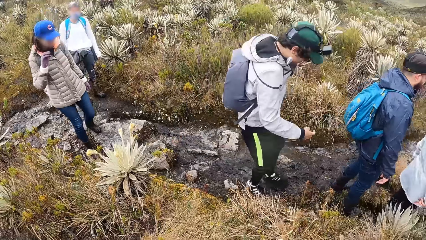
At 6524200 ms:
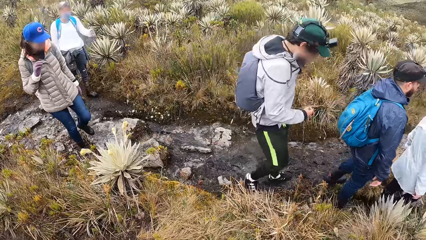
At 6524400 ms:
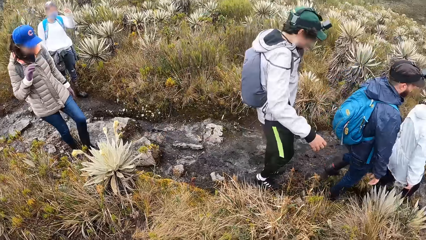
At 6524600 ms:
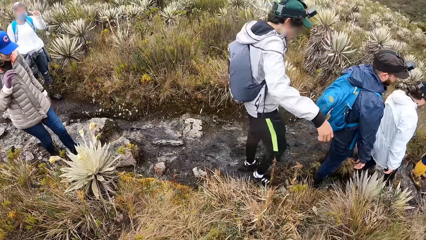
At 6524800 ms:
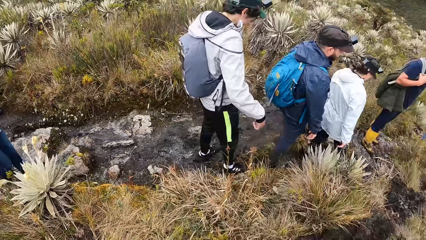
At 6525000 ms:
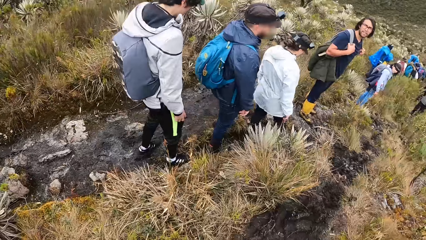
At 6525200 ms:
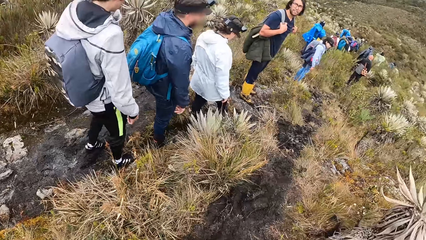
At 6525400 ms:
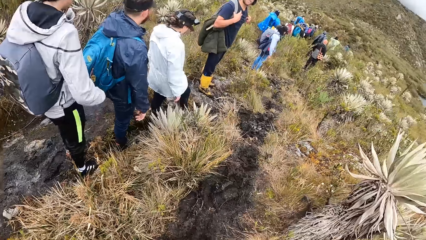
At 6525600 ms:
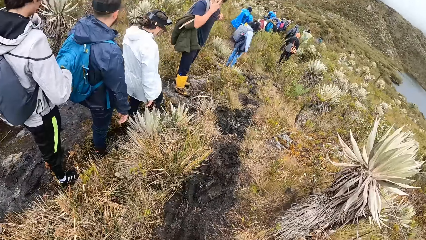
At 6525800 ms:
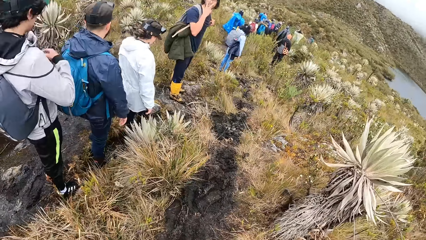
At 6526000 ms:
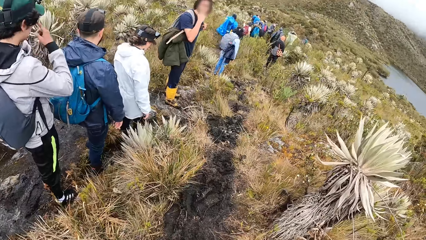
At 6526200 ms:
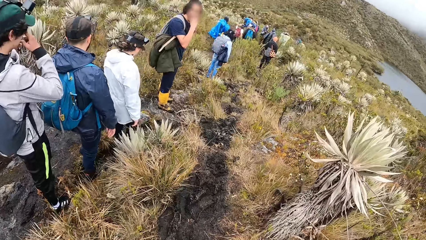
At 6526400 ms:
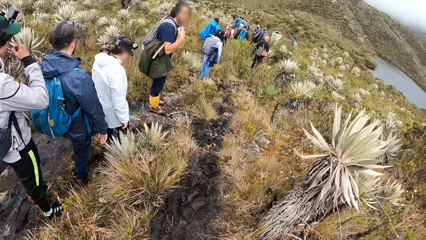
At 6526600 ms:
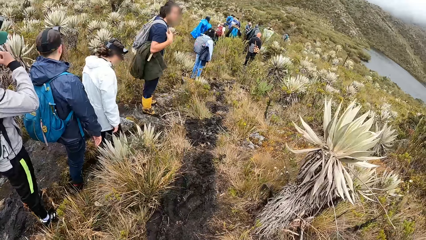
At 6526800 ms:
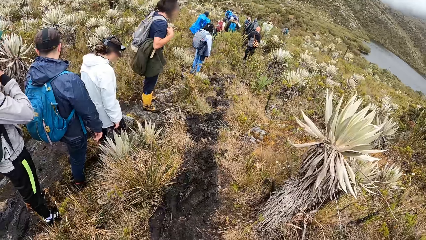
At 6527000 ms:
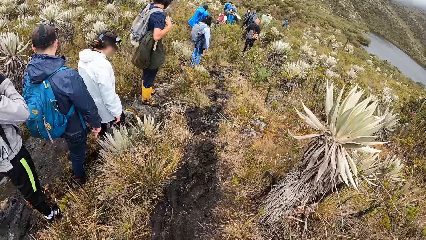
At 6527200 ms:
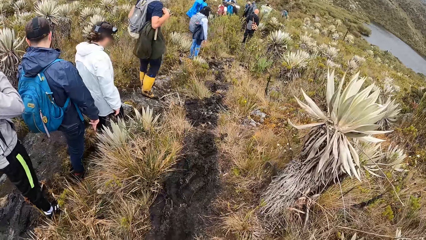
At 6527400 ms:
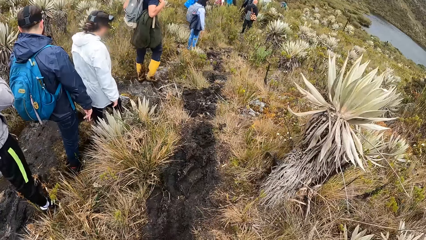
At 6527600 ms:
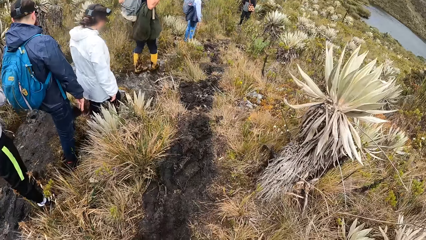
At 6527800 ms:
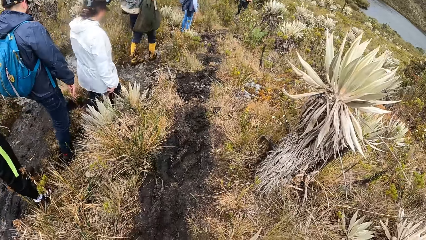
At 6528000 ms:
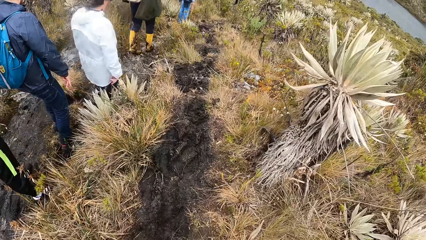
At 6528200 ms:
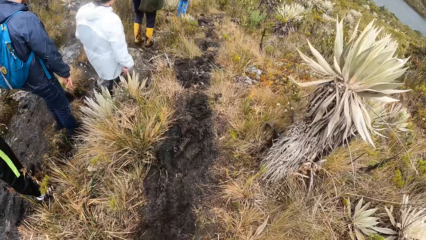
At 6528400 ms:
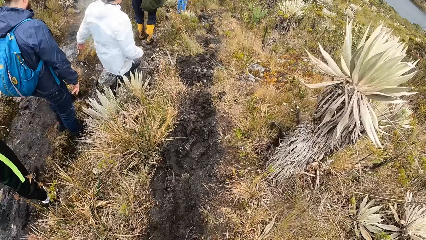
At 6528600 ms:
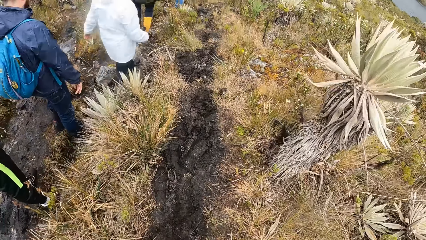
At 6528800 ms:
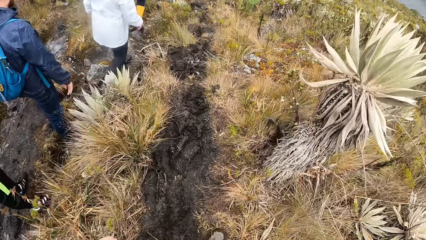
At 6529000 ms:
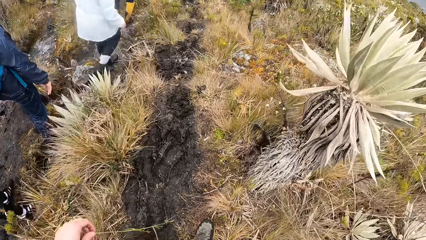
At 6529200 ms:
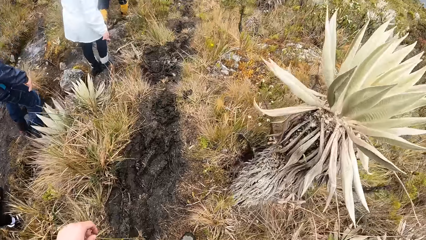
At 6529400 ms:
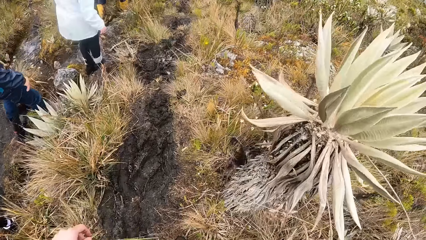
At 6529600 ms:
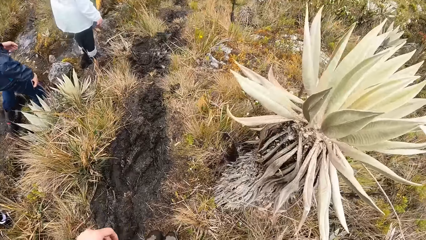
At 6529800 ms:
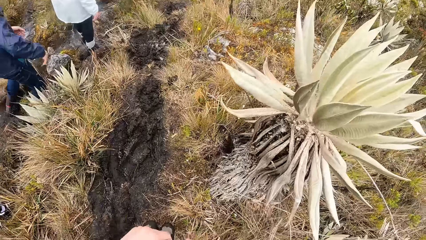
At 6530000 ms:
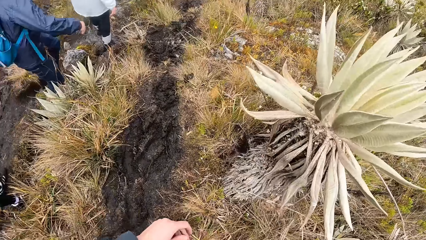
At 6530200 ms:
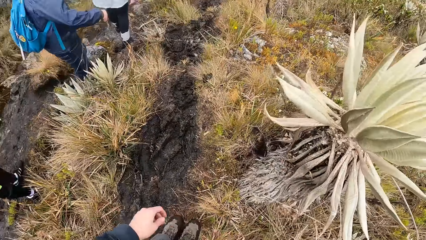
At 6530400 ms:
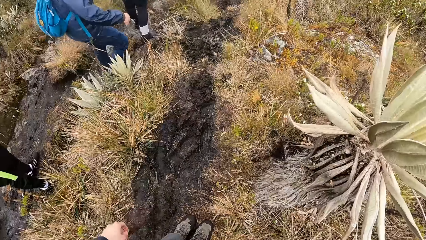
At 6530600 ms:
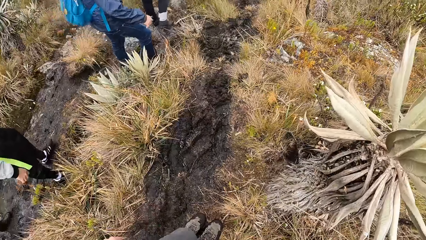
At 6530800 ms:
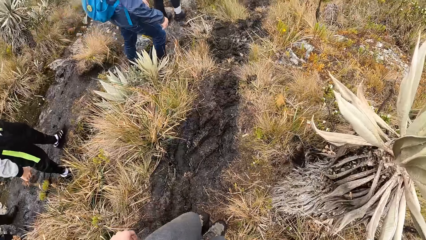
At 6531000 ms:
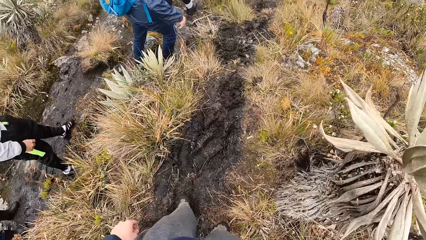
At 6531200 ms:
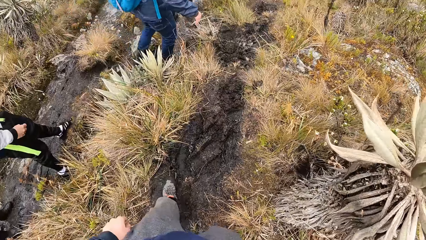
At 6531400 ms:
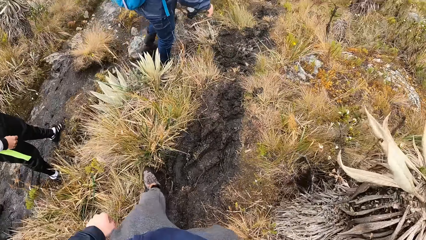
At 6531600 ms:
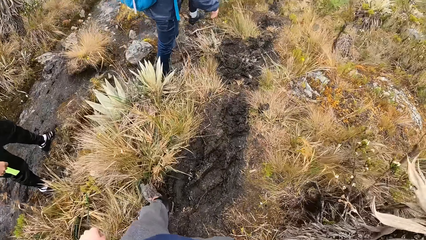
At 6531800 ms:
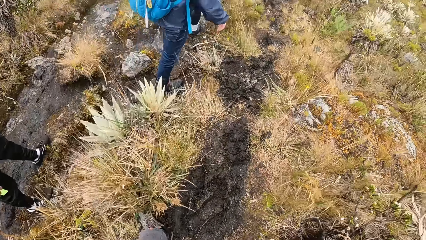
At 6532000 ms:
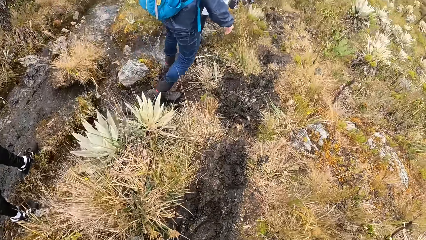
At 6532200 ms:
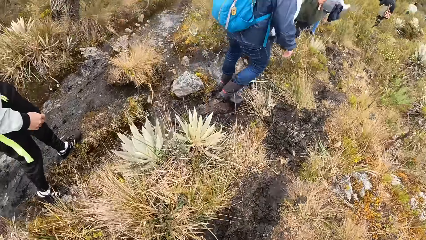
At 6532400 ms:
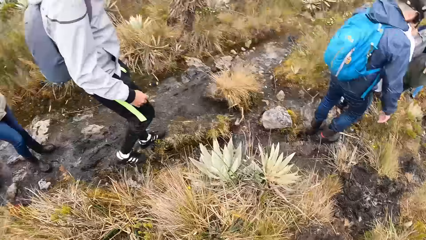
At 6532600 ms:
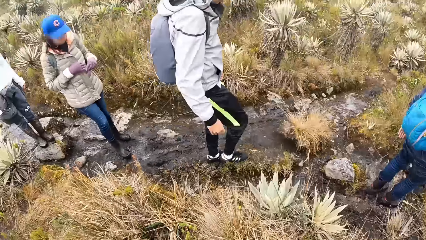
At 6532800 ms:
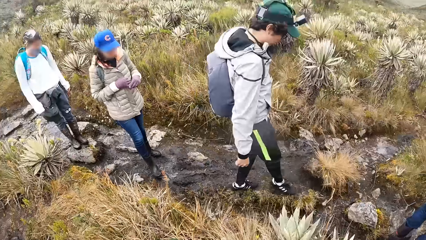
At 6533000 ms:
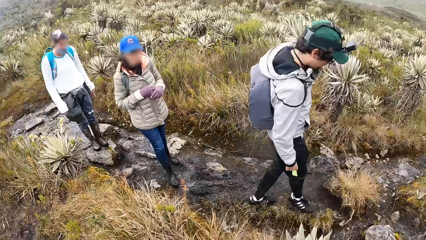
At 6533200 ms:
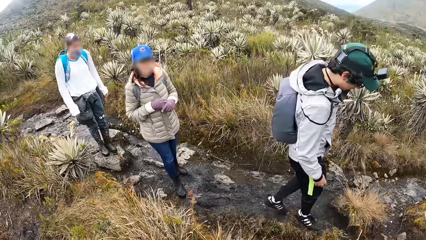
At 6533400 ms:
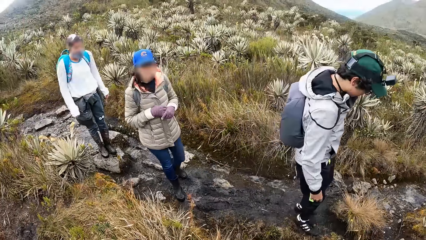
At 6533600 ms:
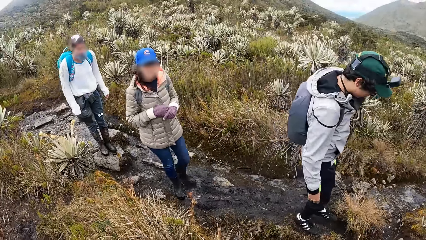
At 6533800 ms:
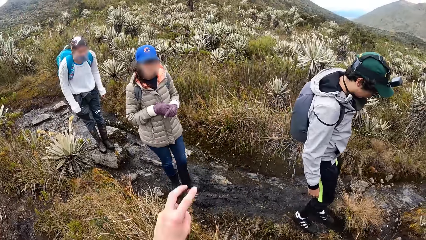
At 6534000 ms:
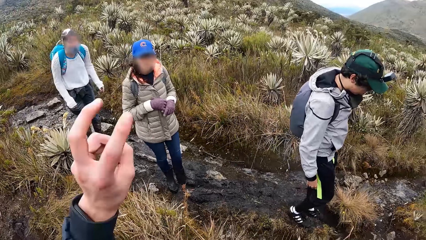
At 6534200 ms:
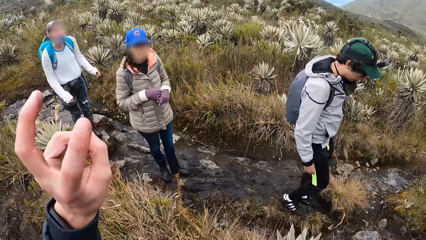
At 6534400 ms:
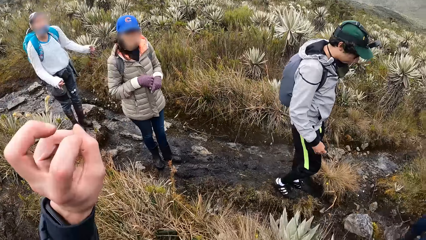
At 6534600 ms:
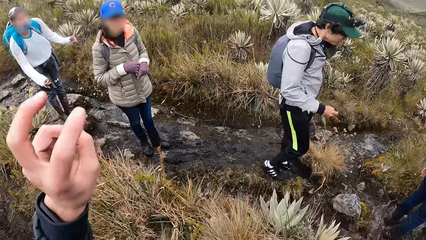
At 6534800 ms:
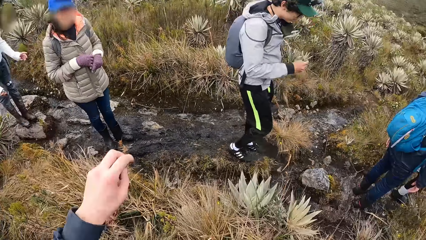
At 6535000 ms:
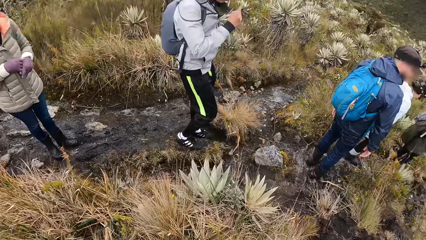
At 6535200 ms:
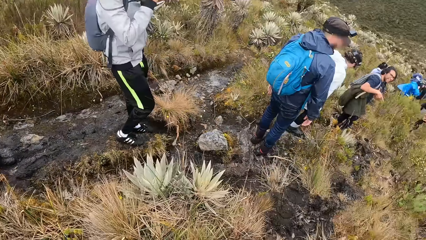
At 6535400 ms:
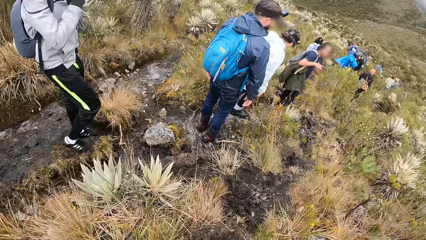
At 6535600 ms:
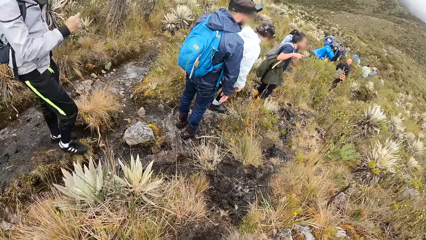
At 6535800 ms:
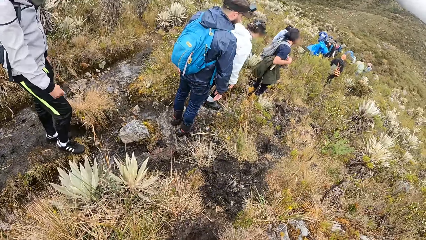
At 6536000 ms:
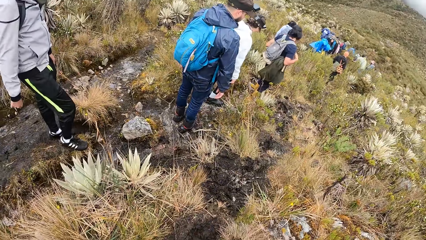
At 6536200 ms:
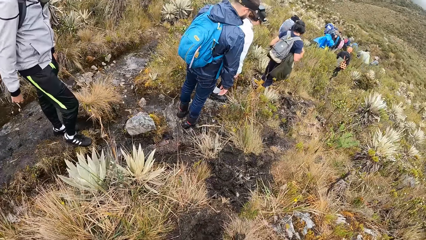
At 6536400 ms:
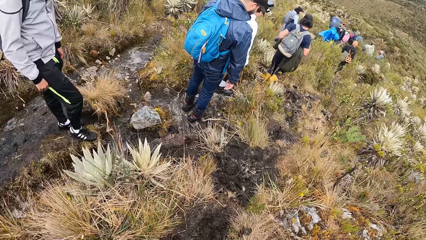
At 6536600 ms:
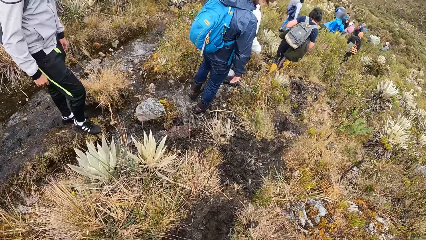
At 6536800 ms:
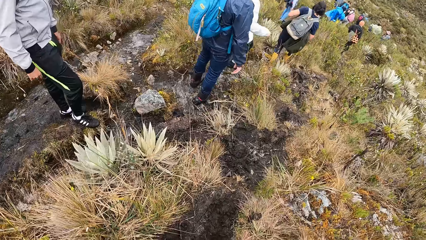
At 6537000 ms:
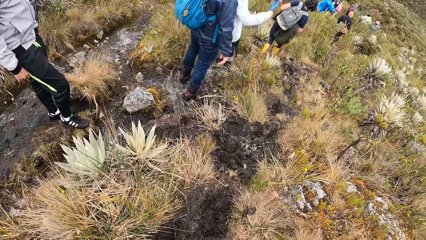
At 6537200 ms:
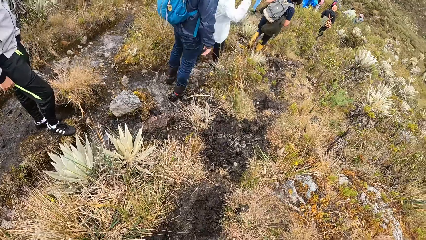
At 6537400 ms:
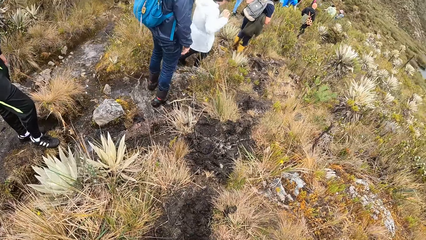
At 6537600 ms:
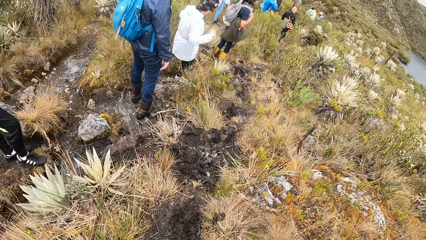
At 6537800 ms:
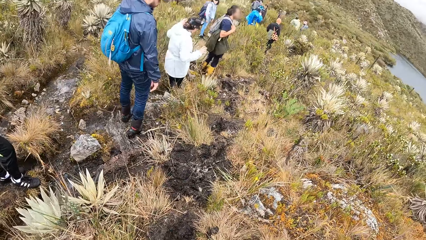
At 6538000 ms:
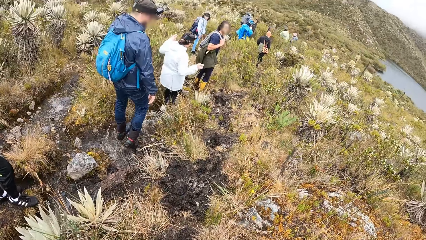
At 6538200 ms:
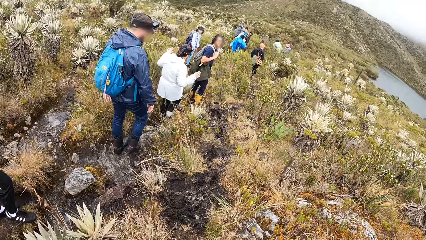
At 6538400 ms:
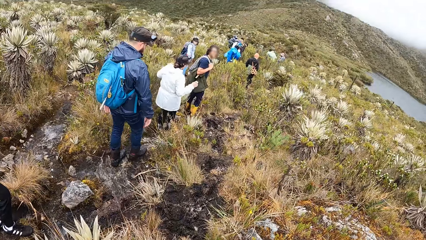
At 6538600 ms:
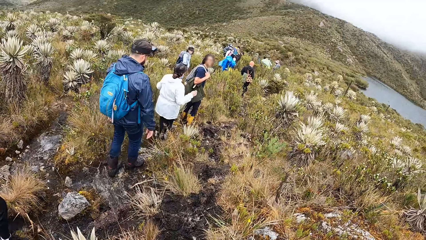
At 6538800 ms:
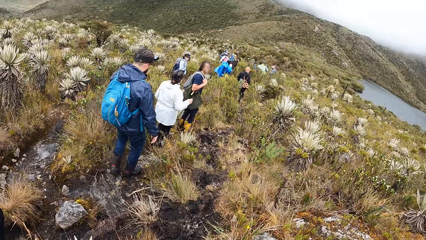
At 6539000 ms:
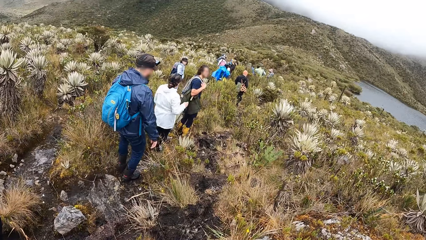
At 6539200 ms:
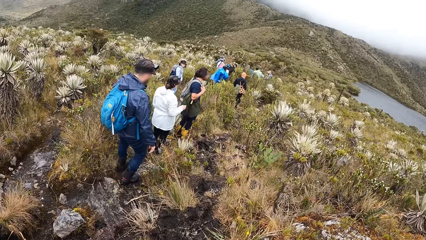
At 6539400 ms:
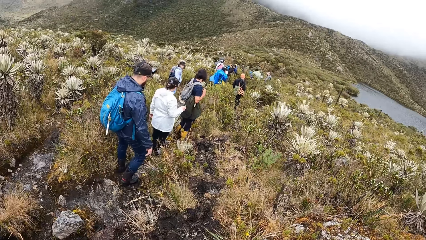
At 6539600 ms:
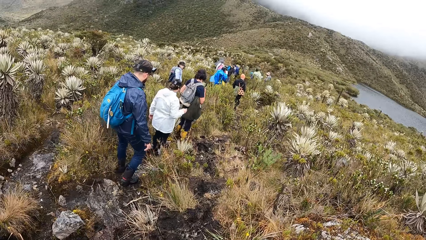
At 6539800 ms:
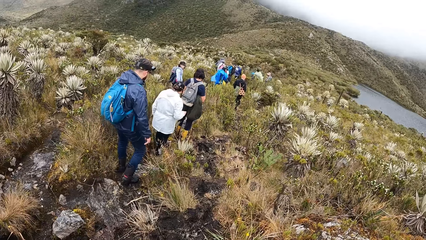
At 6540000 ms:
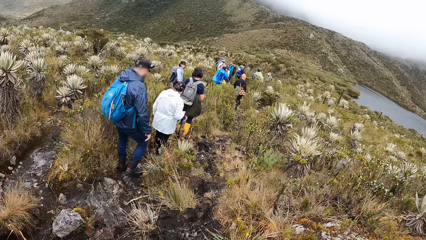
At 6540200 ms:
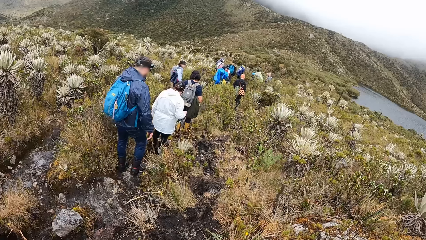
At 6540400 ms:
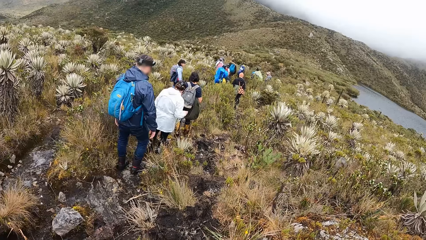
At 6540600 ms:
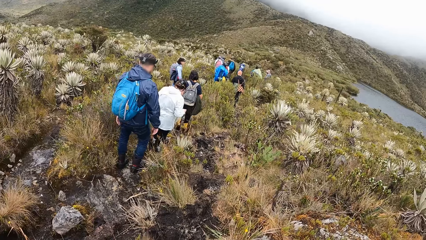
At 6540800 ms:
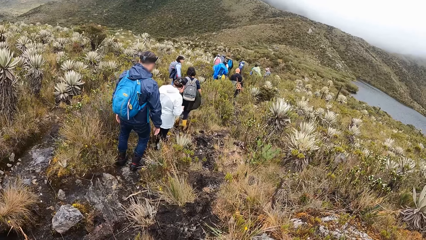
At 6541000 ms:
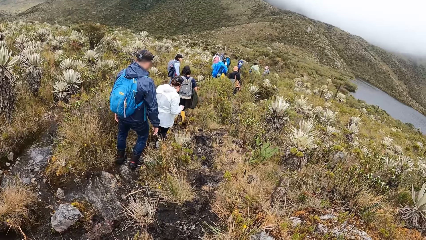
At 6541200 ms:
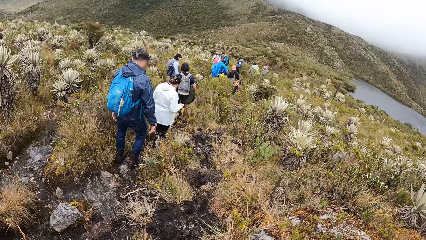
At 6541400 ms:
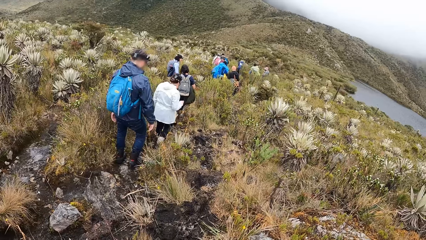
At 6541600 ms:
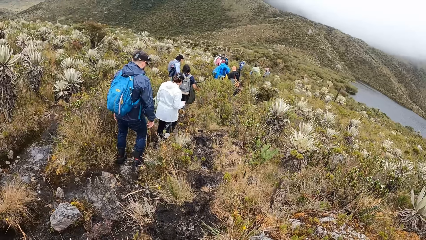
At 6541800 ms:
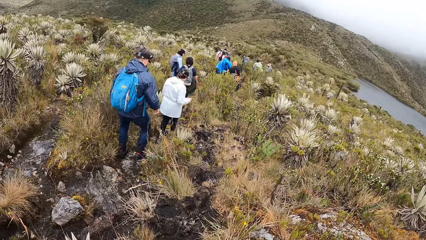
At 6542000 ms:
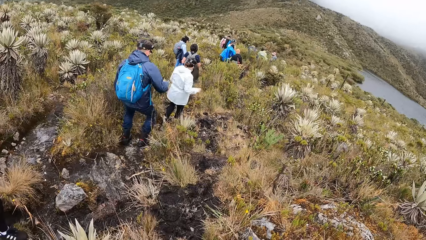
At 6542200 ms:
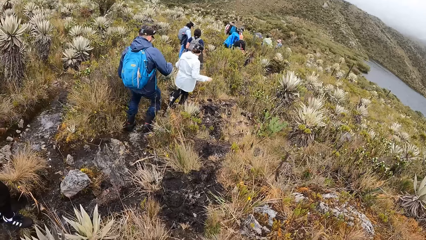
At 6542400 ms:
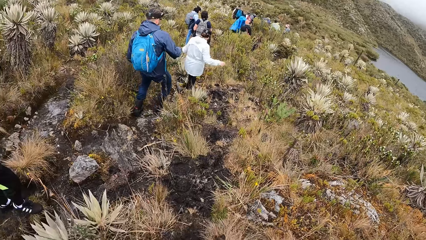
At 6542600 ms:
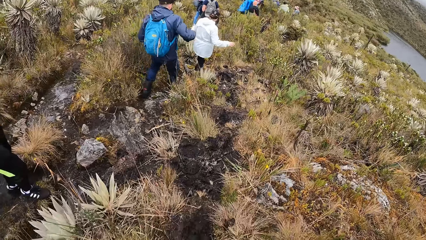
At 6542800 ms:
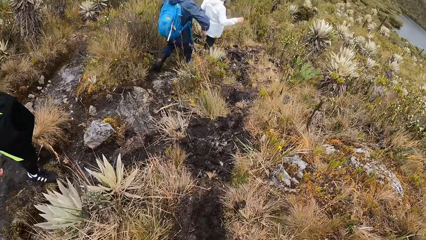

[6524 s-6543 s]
The camera wearer stops along the road. They look around nature. They interact with a woman and another woman on the field. They gesture to a woman. They look around nature. They walk with the people on the field.
